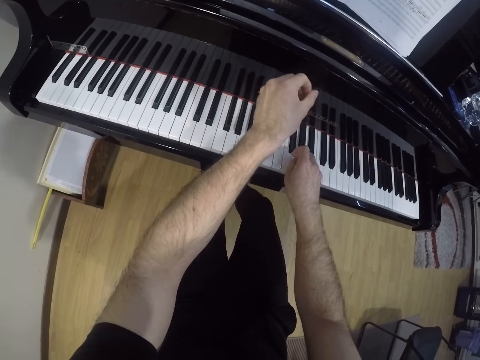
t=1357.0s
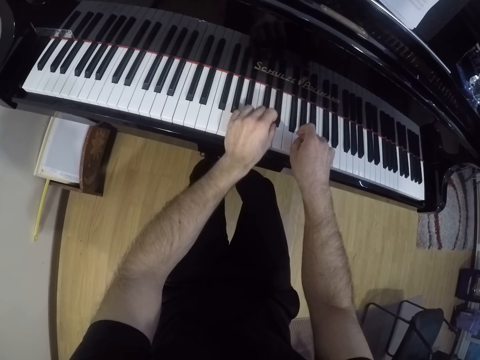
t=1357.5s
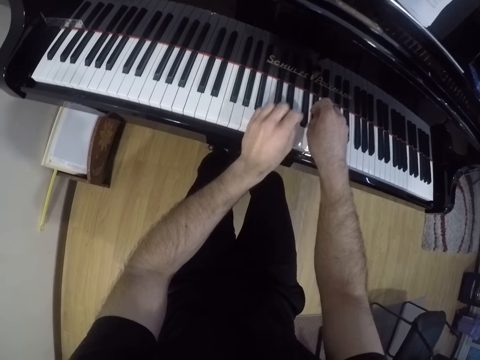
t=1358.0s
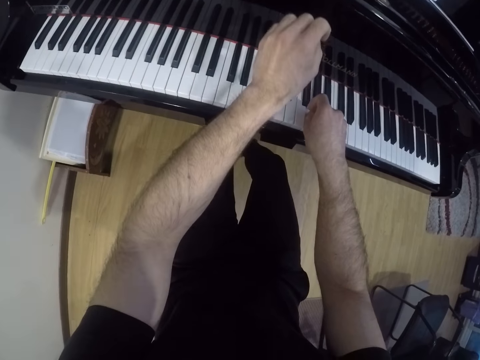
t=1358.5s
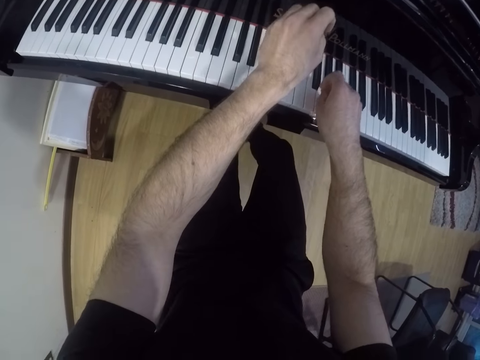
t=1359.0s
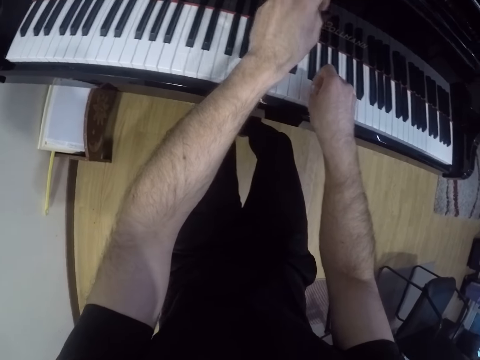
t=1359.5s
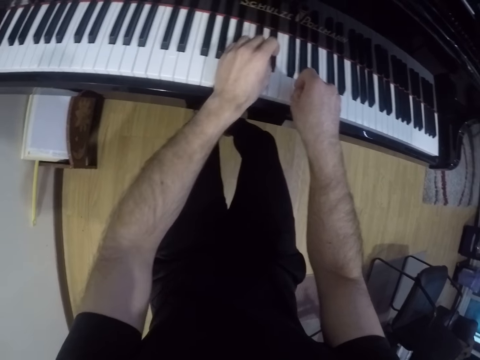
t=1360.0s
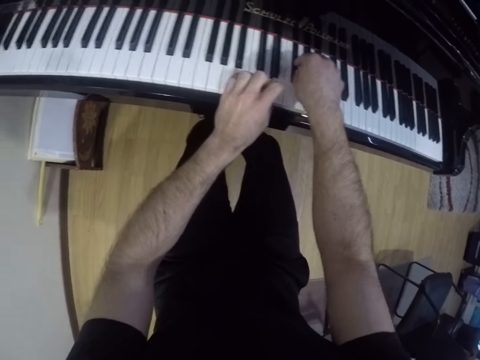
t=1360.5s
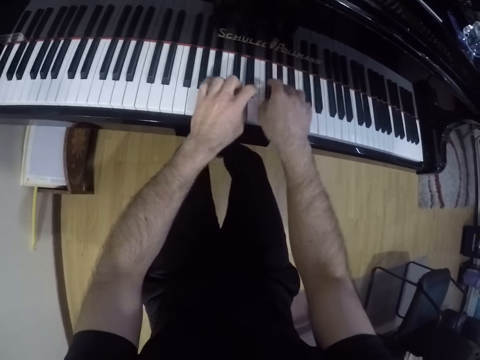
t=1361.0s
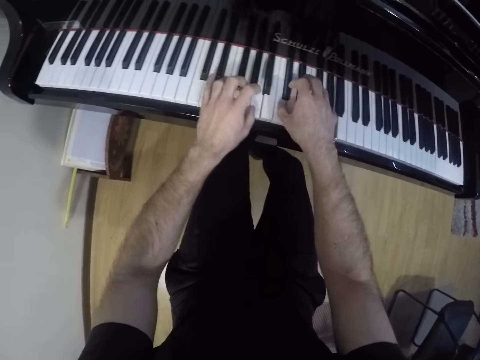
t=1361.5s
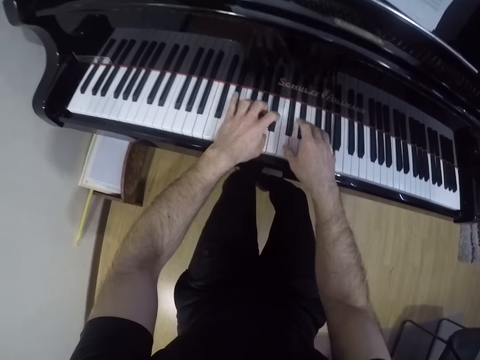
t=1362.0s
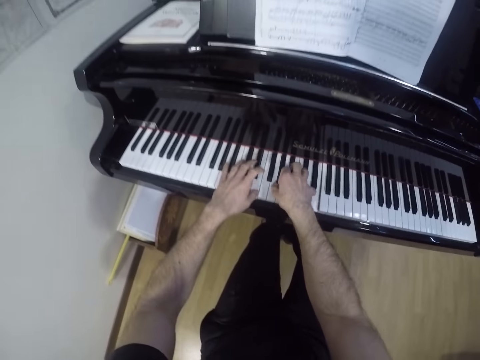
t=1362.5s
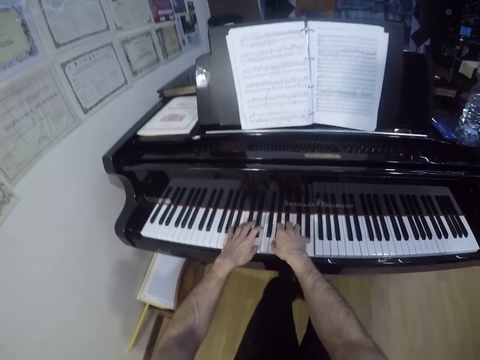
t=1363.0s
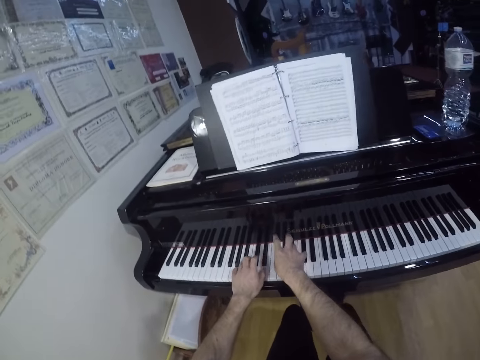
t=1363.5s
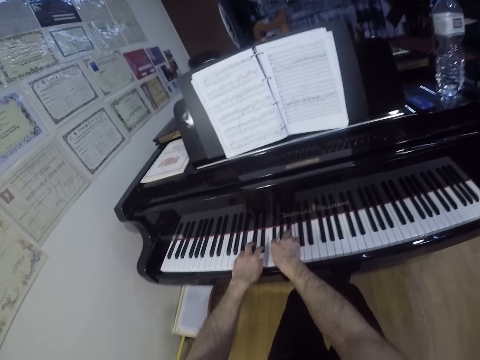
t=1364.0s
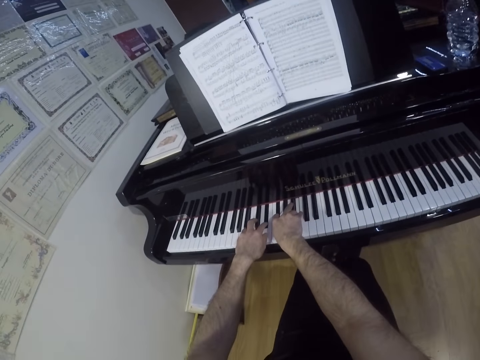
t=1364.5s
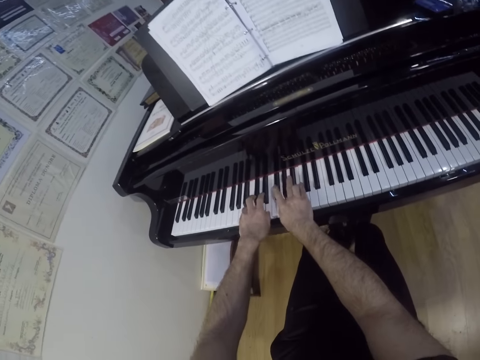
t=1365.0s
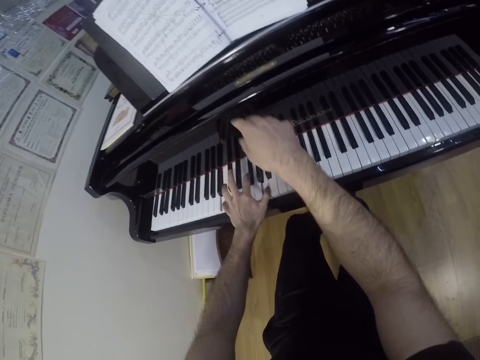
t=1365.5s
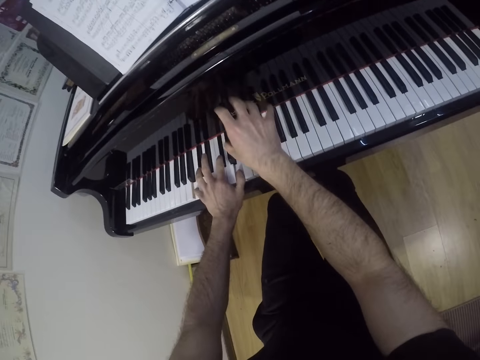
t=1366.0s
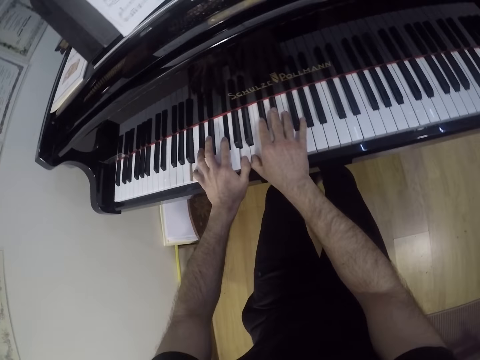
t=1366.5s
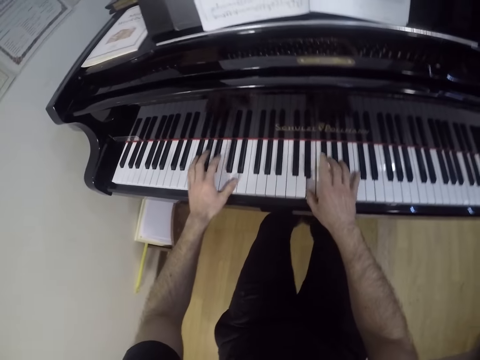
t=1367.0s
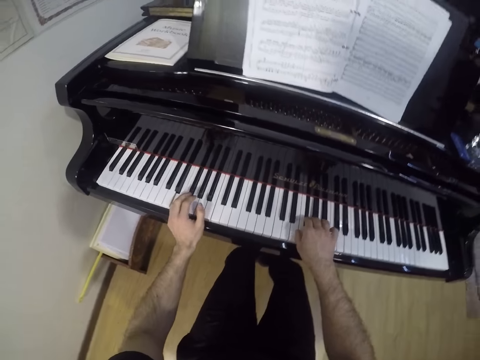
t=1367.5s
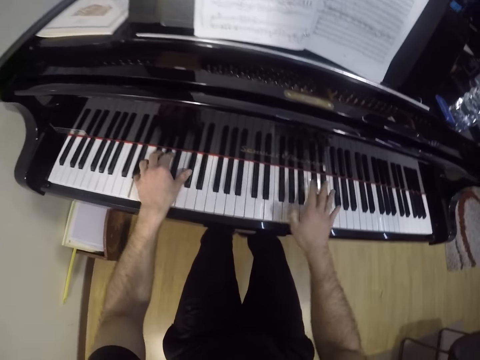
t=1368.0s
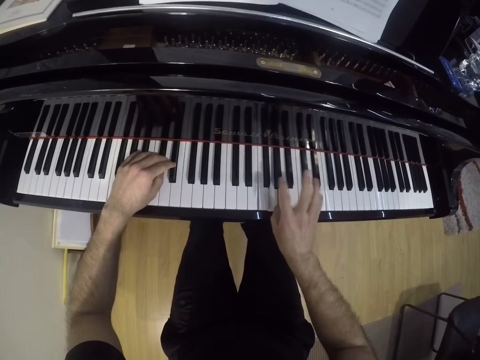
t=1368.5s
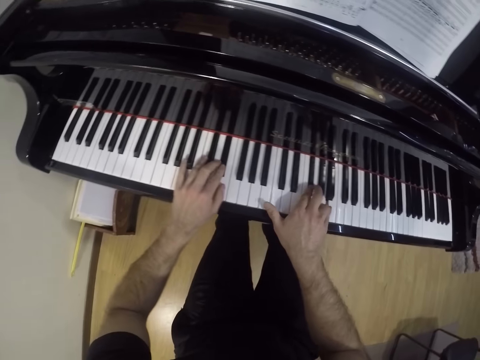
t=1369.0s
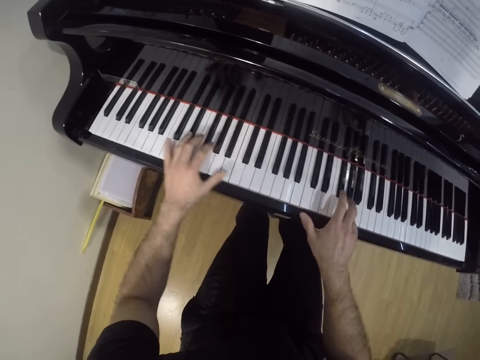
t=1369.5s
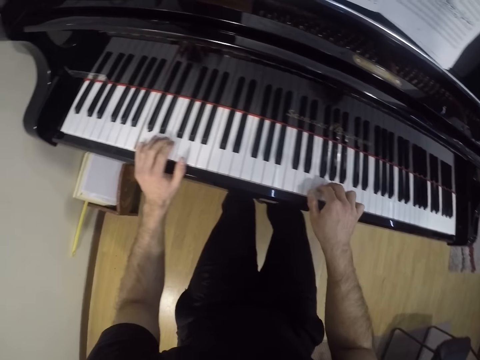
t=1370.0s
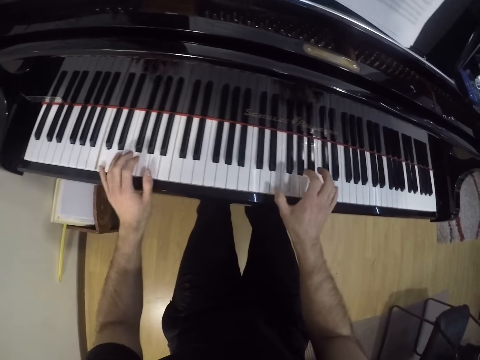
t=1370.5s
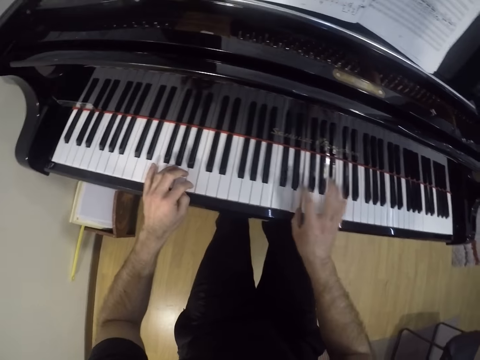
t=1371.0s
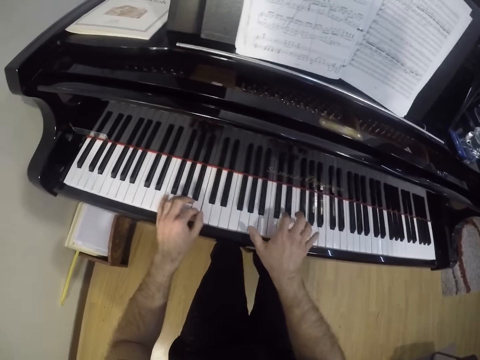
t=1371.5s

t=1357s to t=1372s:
The camera wearer sways a hand. They play the keyboard with both hands.

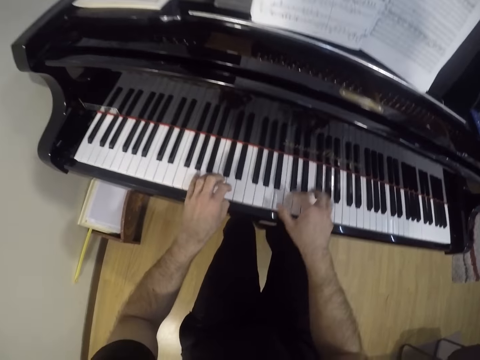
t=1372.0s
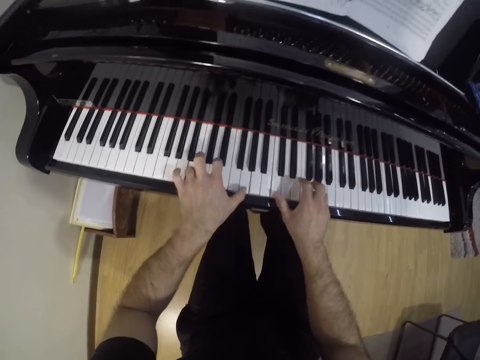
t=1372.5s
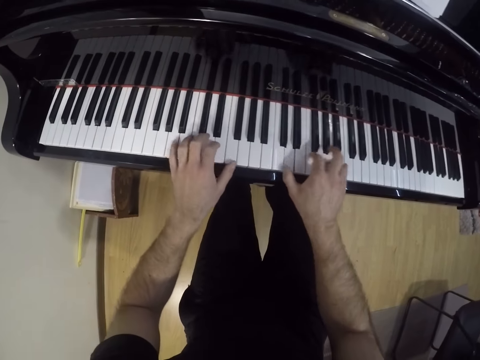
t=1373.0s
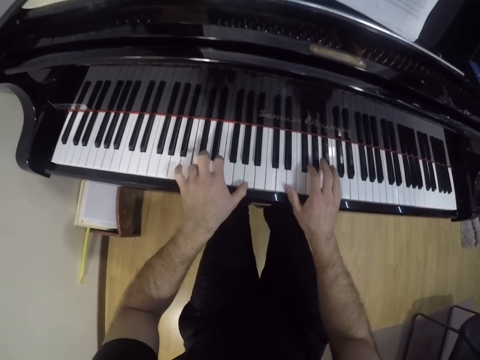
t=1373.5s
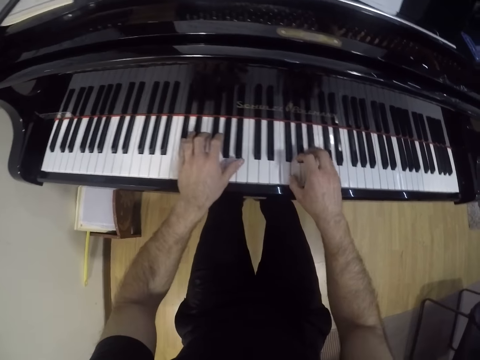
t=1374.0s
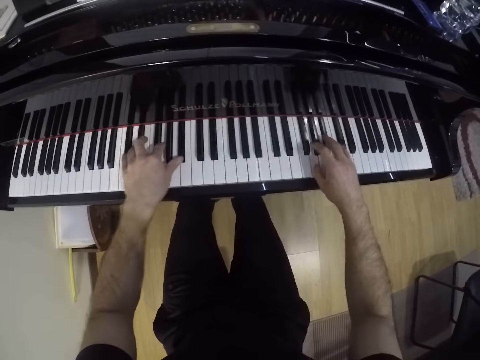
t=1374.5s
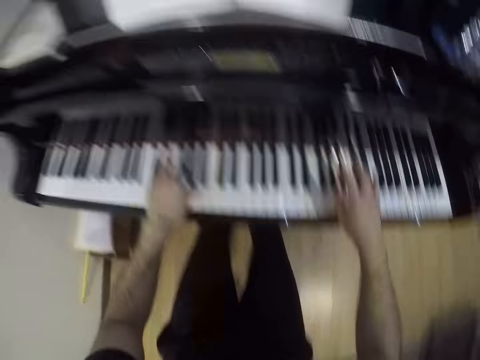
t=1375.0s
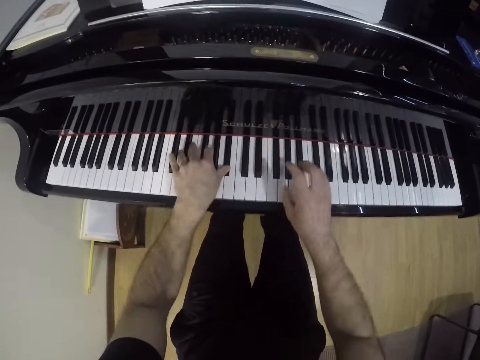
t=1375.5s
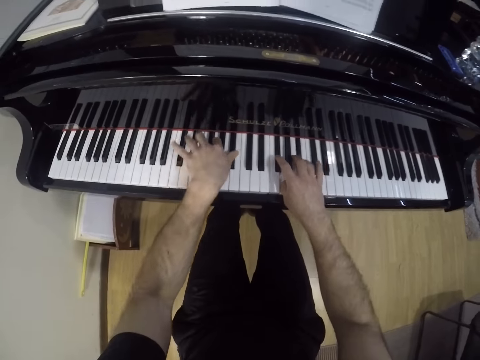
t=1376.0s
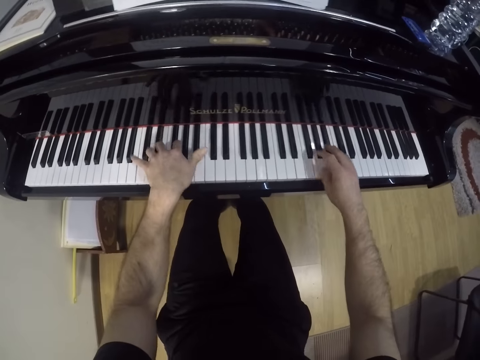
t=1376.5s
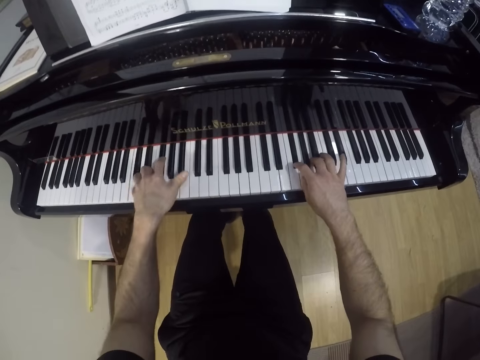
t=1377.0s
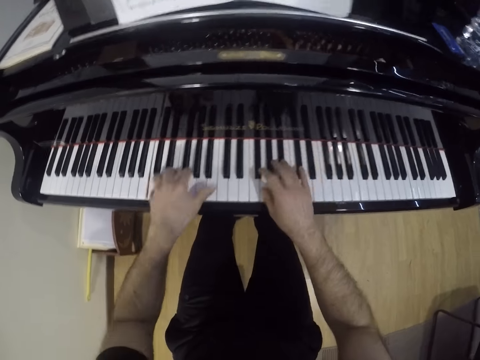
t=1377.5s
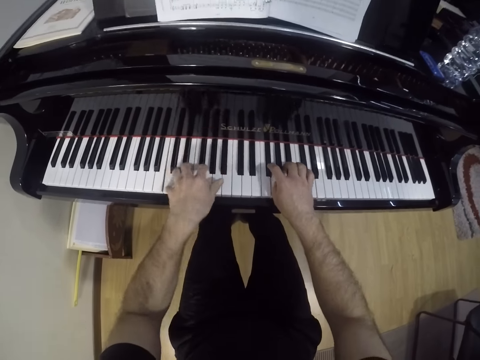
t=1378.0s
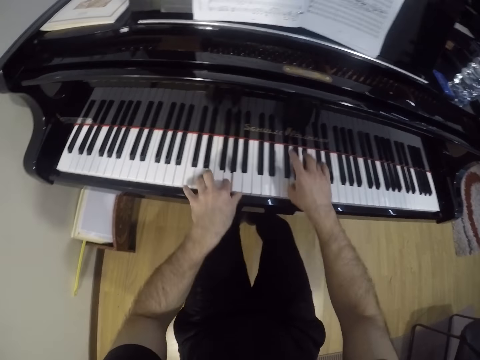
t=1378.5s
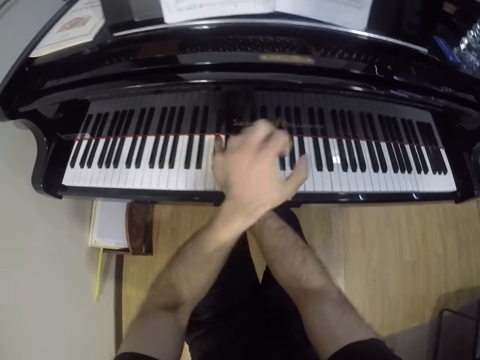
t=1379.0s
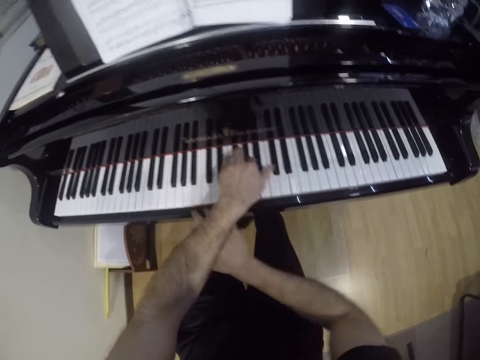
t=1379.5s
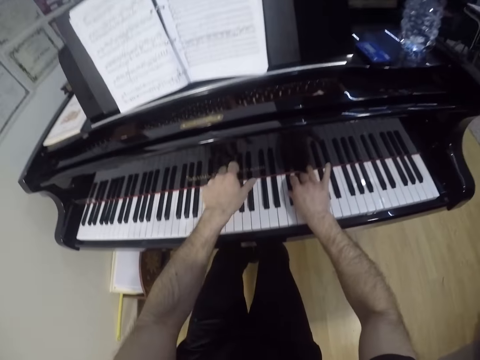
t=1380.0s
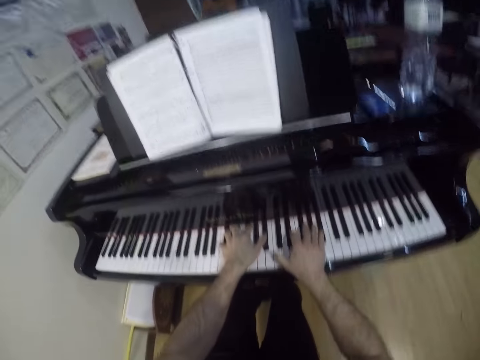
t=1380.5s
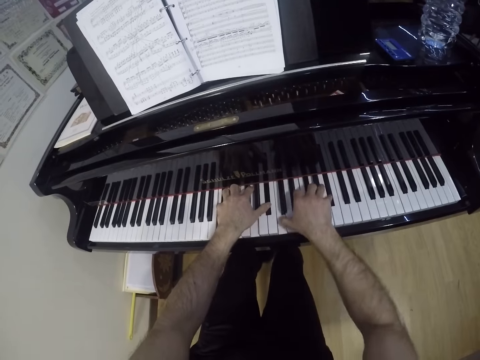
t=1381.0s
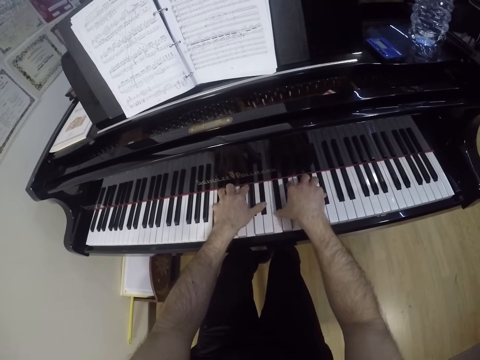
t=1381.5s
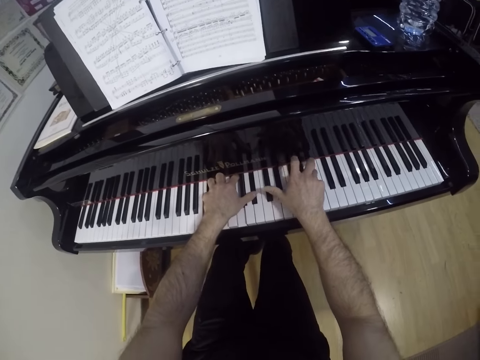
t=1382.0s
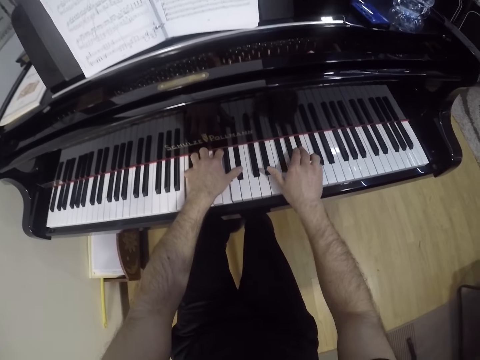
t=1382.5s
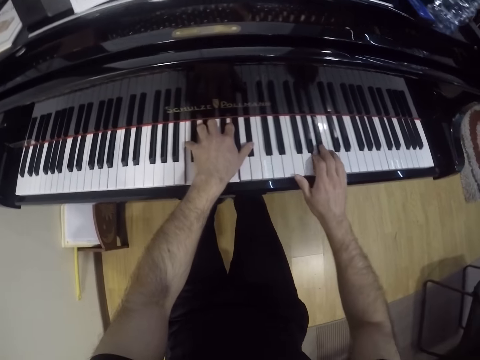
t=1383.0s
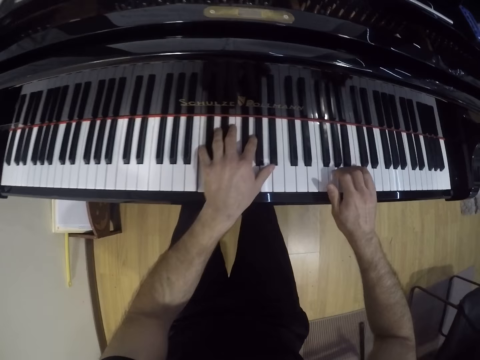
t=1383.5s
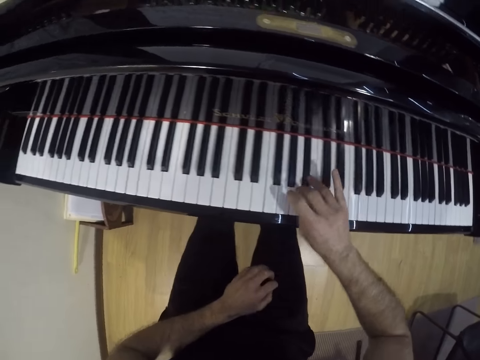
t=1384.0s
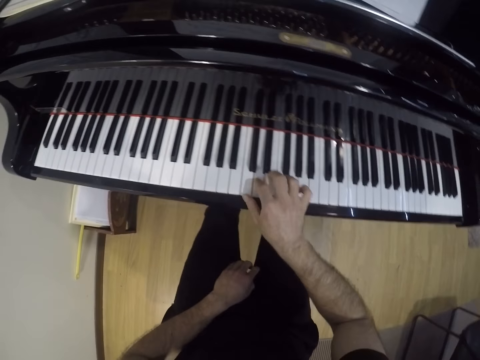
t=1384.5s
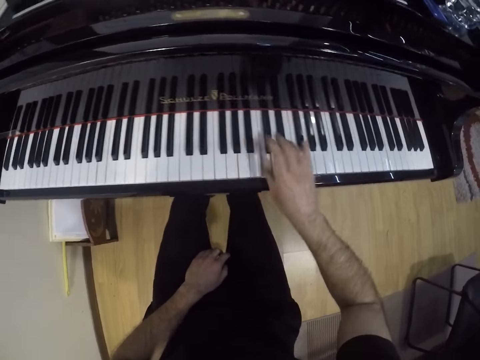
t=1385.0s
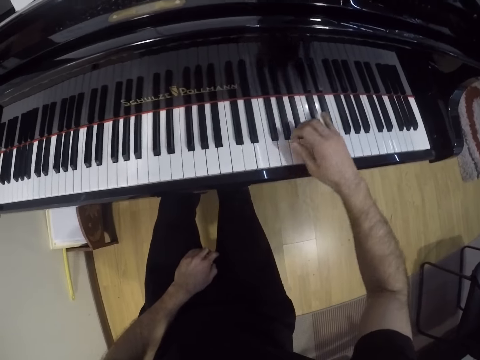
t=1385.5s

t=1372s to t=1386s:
The camera wearer crosses his left hand over his right hand on the piano. He reads a piano book. He plays the piano. He removes his left hand from the piano.
